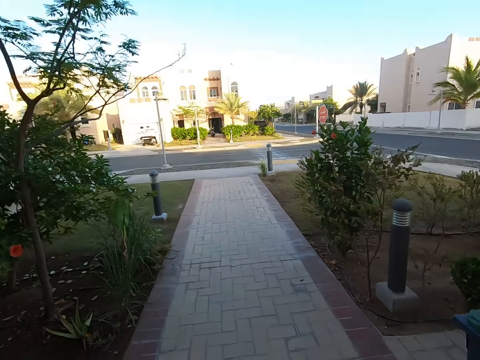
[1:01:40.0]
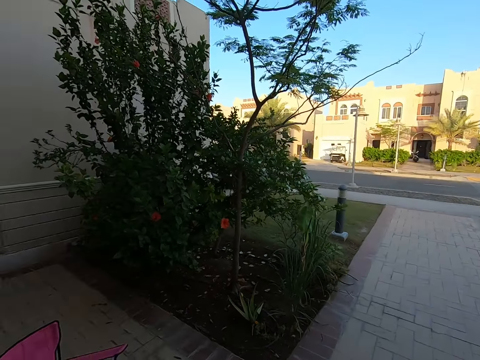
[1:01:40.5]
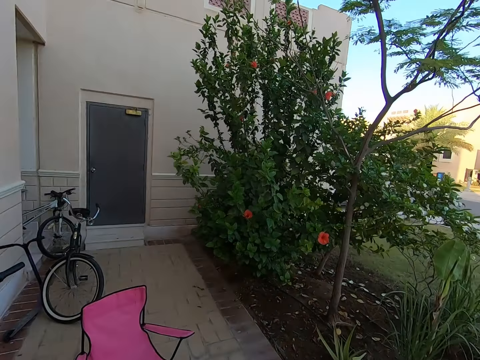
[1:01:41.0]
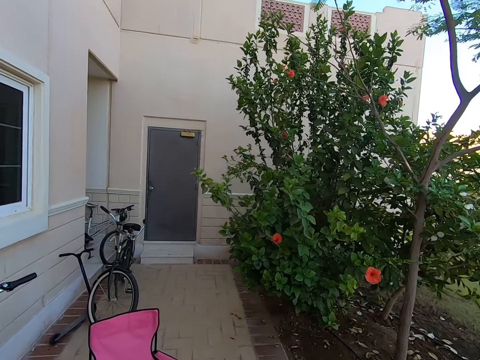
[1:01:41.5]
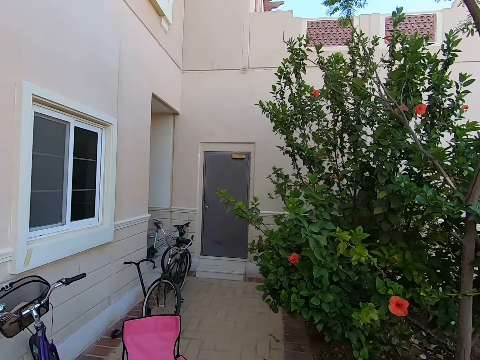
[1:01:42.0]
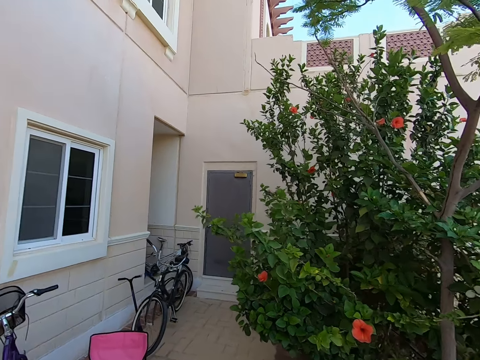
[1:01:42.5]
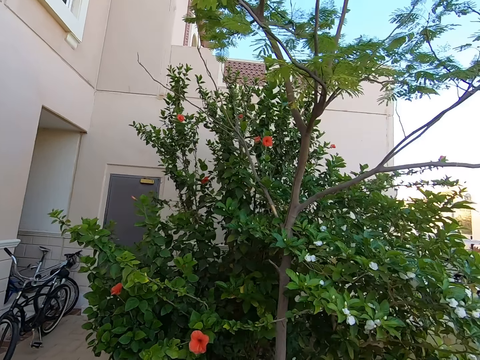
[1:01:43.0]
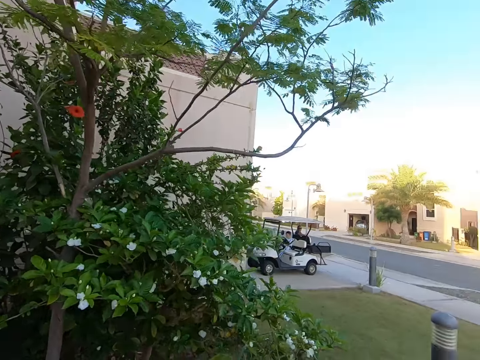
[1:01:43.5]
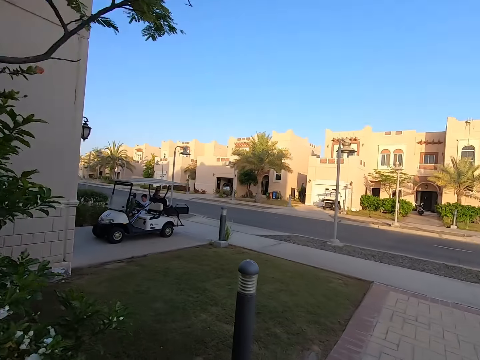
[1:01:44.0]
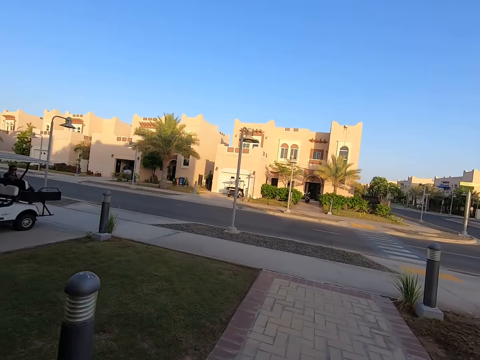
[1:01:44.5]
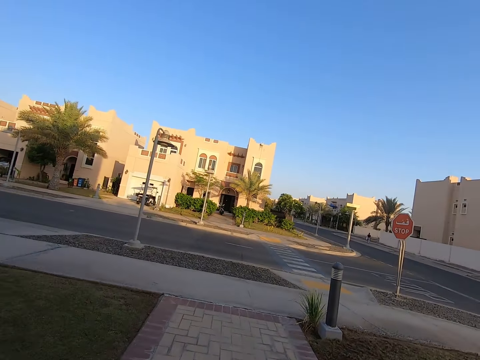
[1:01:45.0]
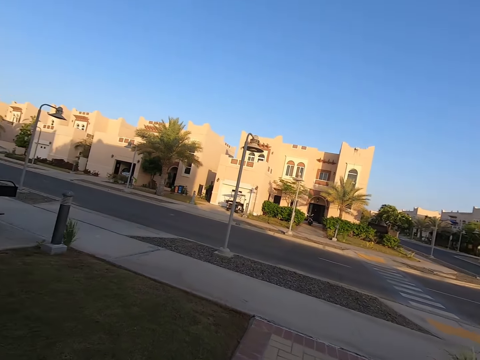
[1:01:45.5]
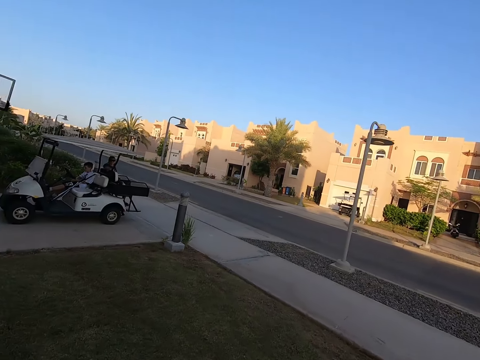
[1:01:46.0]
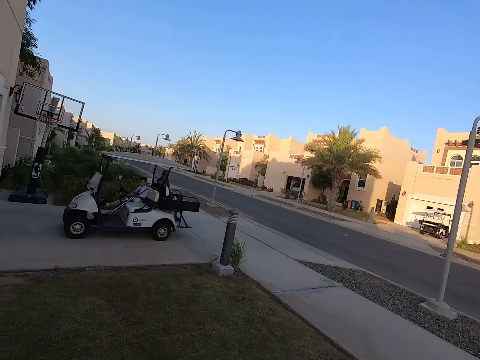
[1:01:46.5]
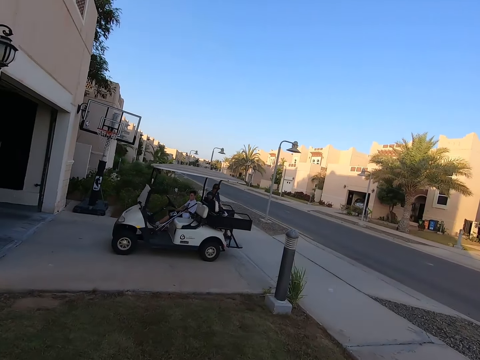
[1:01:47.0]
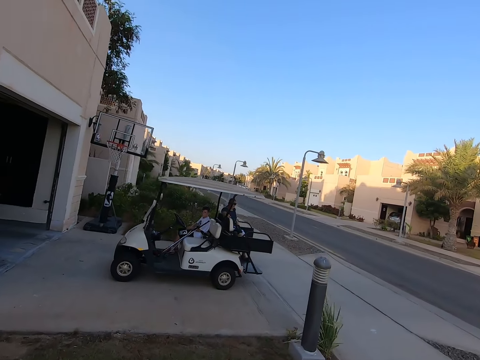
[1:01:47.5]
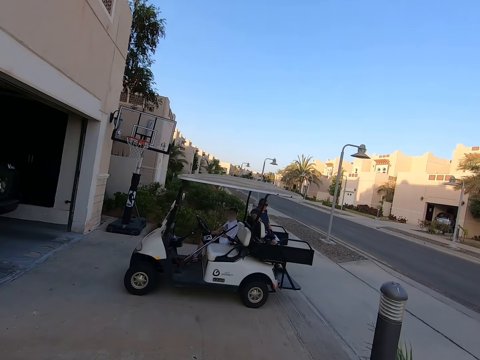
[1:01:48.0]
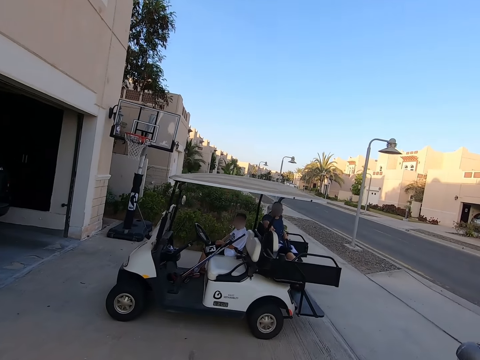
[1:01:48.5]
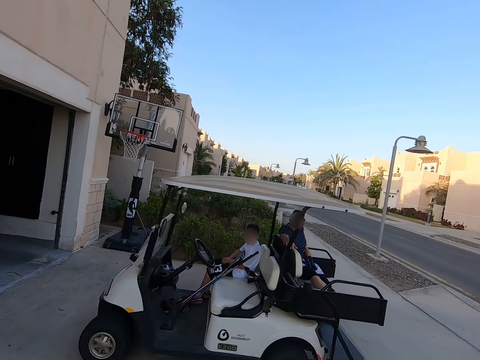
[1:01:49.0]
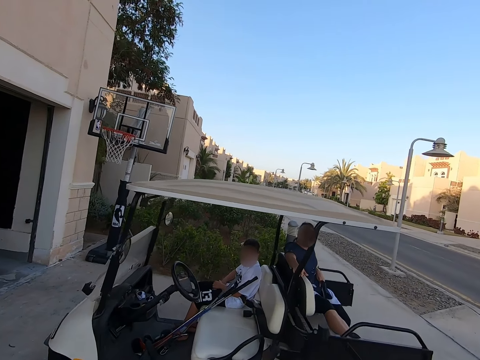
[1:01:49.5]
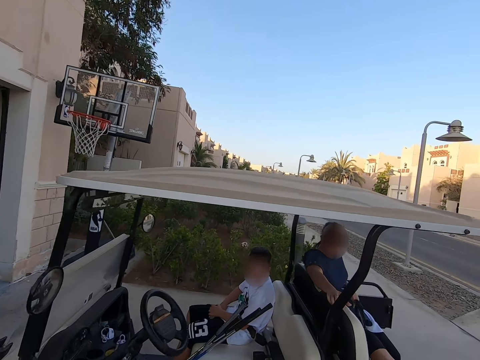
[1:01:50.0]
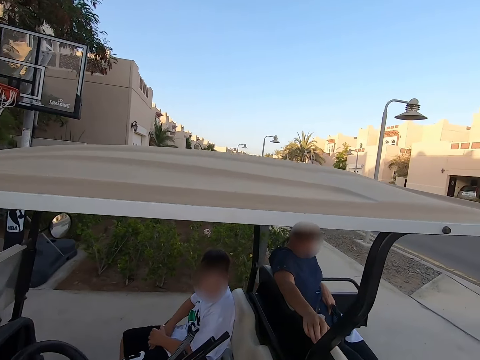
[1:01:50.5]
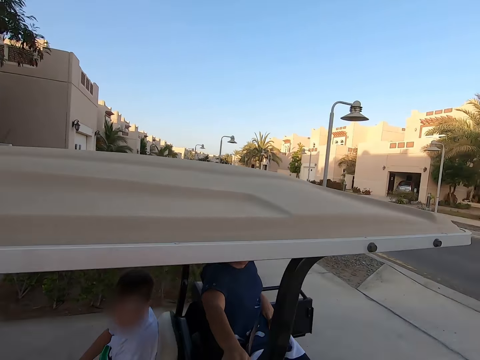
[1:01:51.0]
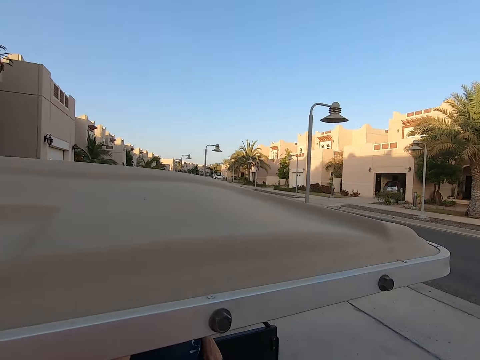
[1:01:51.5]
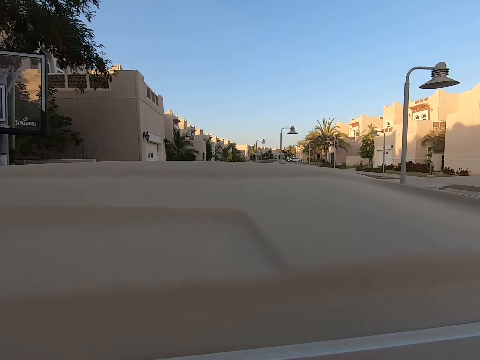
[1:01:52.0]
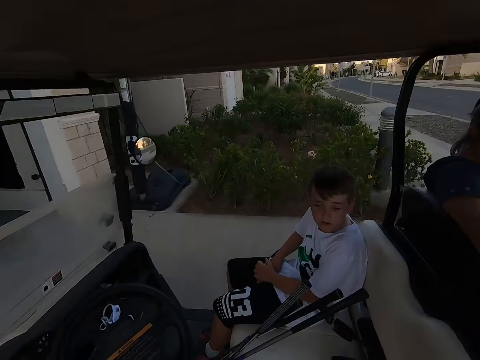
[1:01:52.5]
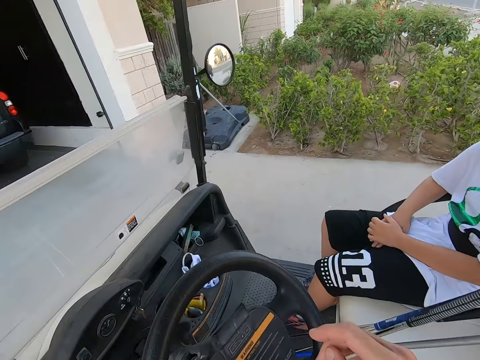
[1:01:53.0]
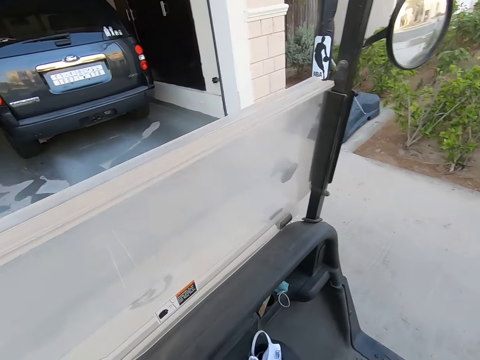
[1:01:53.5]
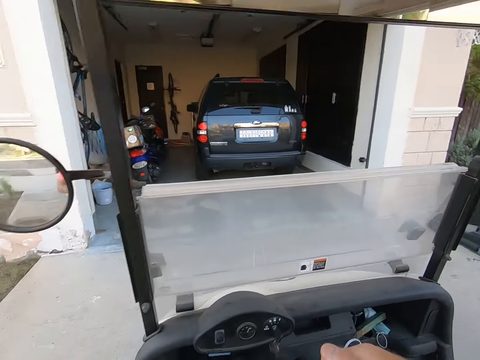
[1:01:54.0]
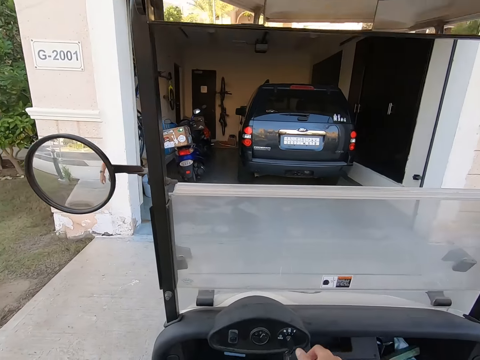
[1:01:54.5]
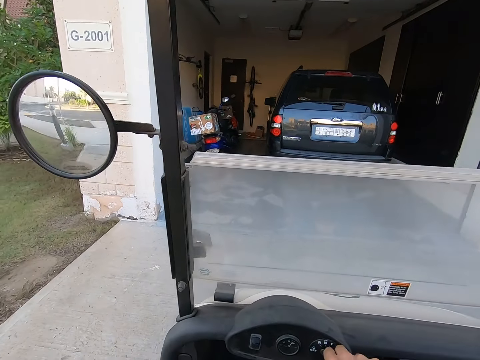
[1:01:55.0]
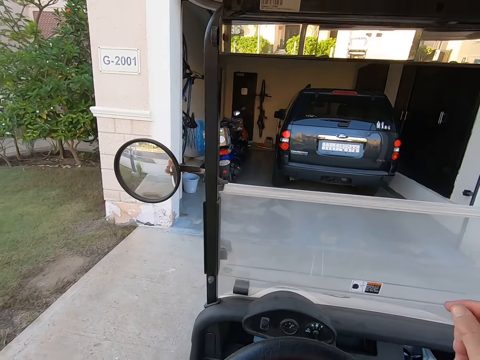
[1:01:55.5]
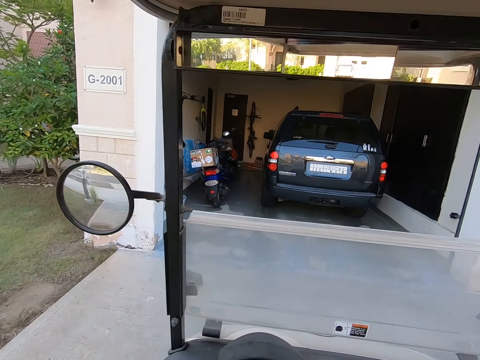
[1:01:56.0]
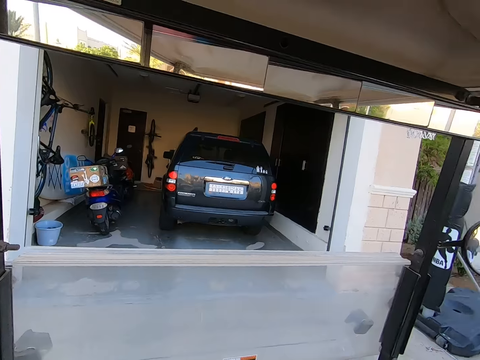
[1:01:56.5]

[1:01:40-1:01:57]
The camera wearer looks around. They walk back to the vehicle. A man sits on the co-driver seat. Another man sits at the back seat. The camera wearer gets onto the vehicle. They ignite the engine.

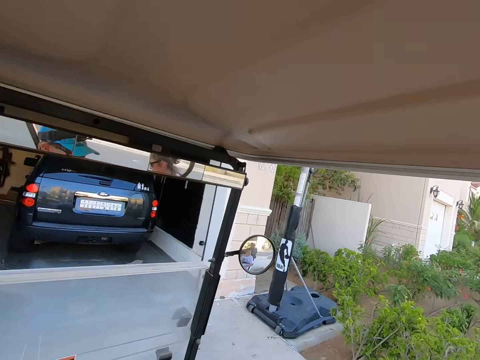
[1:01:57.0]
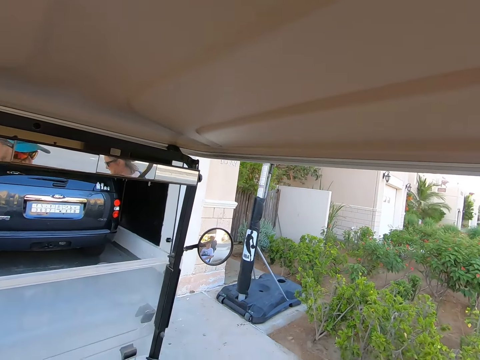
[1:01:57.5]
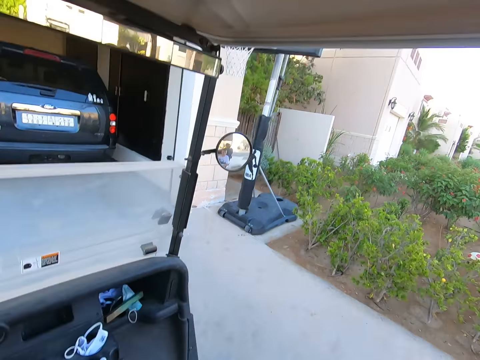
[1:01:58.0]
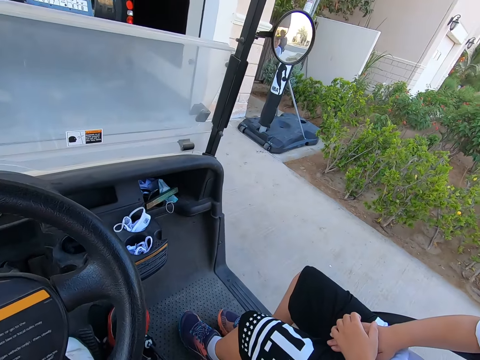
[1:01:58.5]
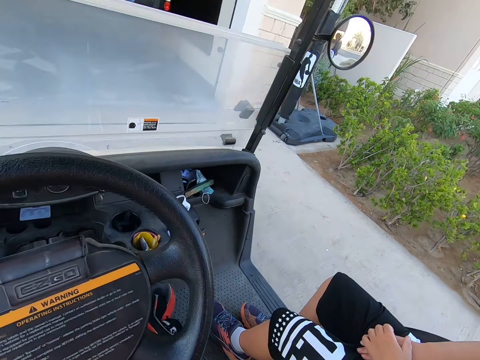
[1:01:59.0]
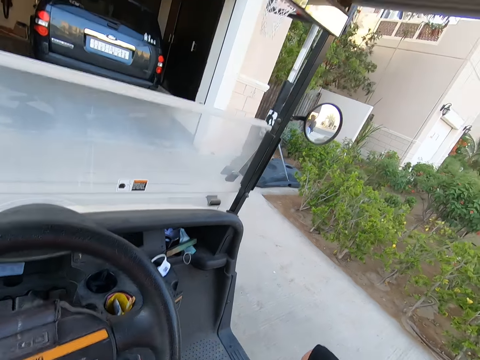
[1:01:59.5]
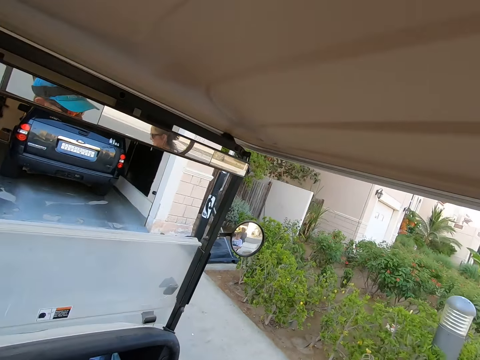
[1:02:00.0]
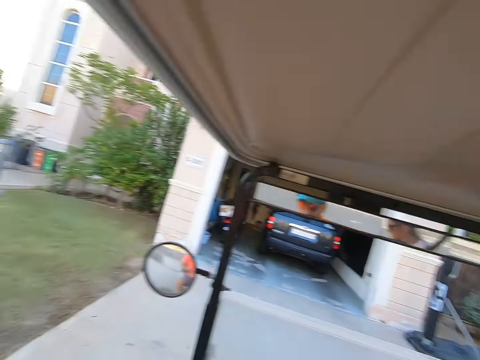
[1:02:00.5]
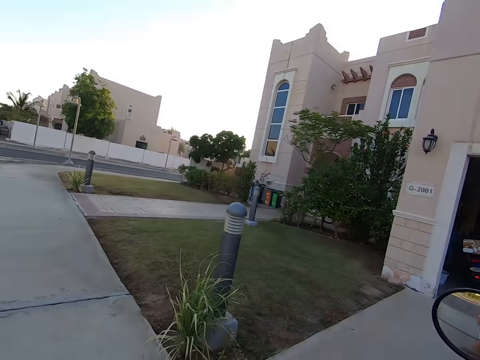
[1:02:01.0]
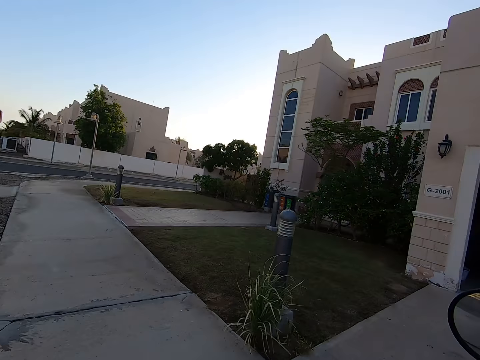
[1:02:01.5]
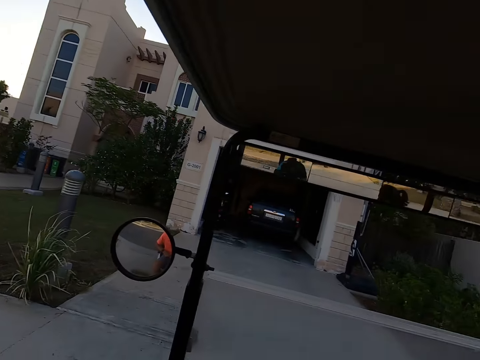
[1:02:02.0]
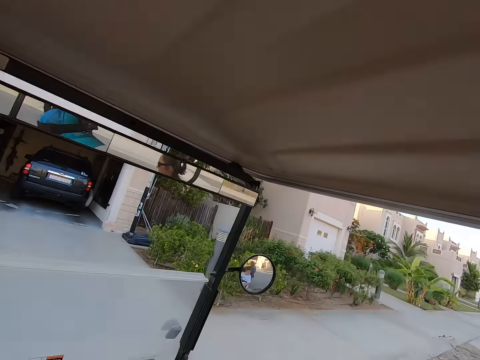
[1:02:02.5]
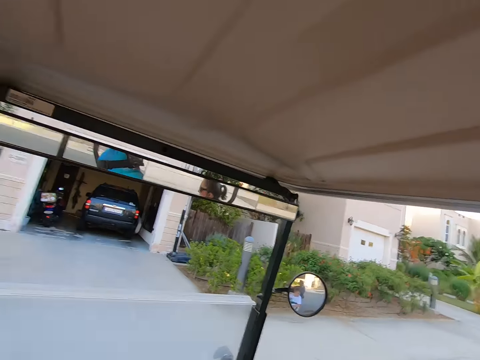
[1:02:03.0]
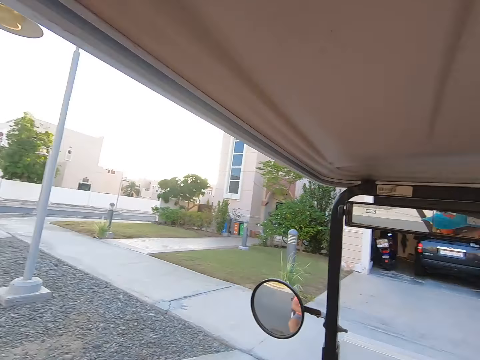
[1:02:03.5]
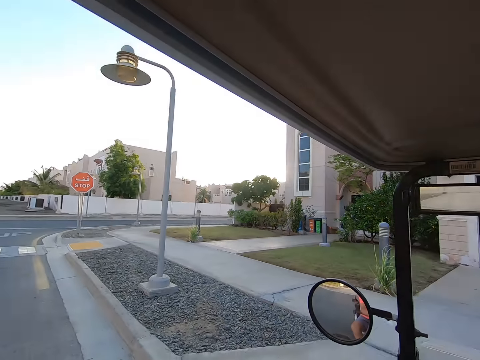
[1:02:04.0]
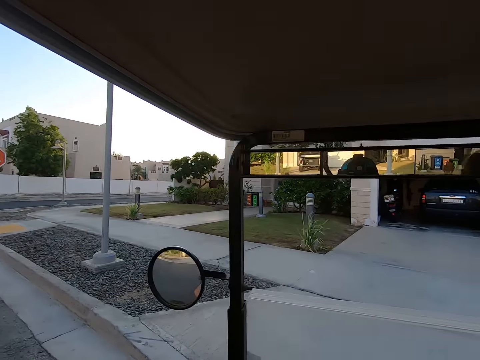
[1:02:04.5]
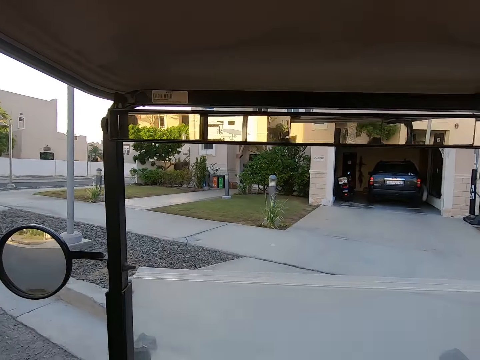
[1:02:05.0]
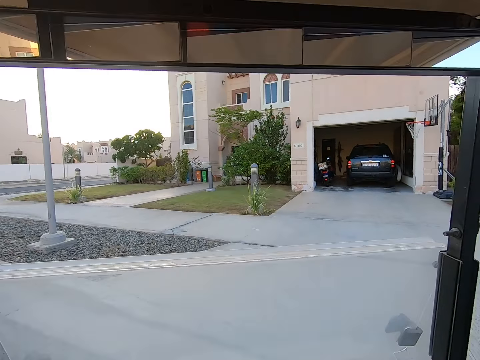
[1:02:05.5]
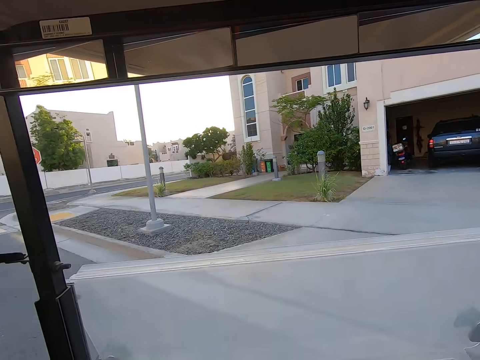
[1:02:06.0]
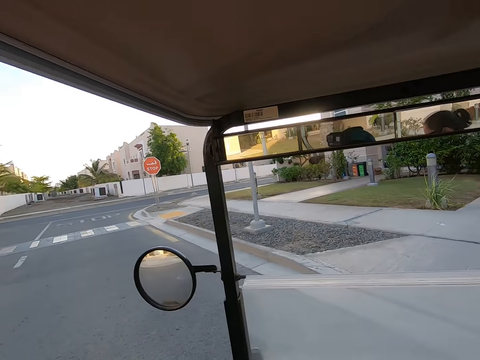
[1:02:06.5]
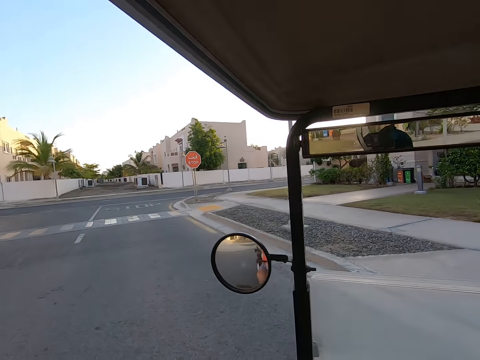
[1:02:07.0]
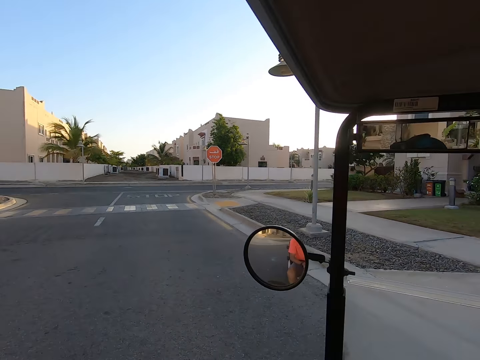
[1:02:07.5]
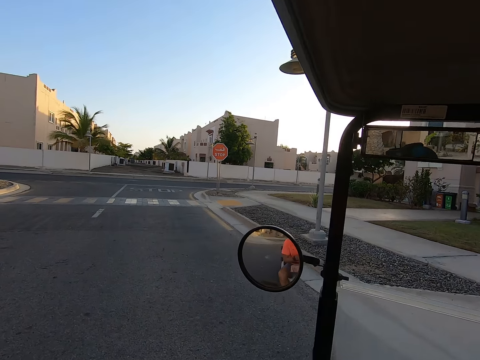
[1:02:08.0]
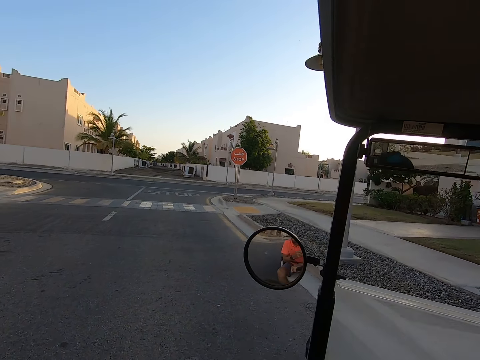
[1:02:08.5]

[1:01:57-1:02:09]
The camera wearer looks around. They reverse the vehicle. They look around. They drive the tuktuk on the road.
